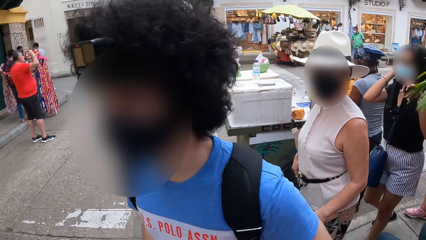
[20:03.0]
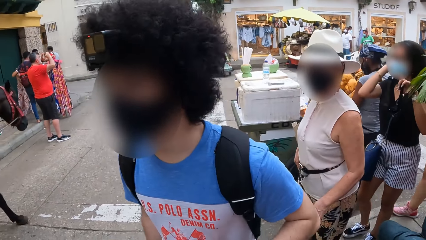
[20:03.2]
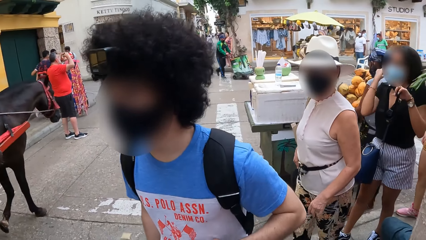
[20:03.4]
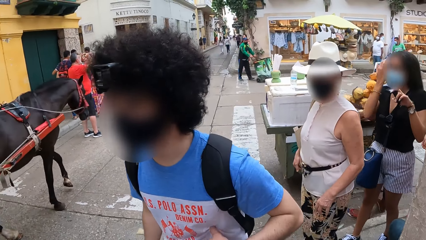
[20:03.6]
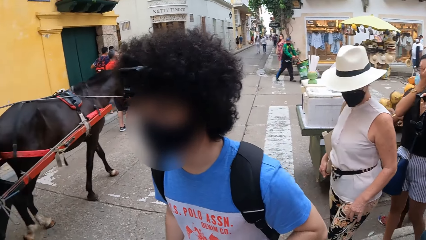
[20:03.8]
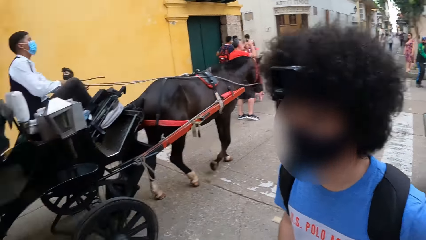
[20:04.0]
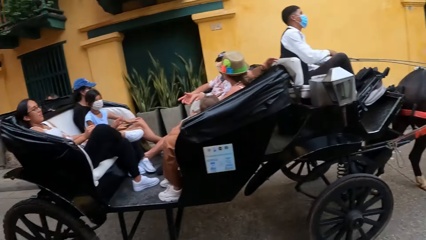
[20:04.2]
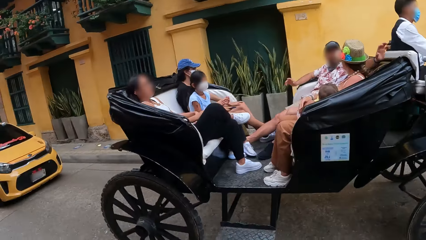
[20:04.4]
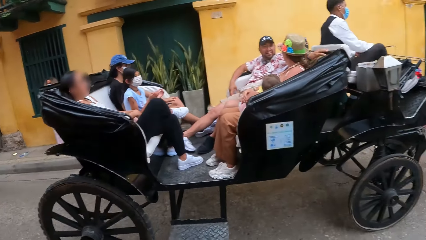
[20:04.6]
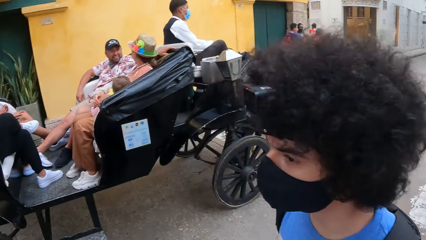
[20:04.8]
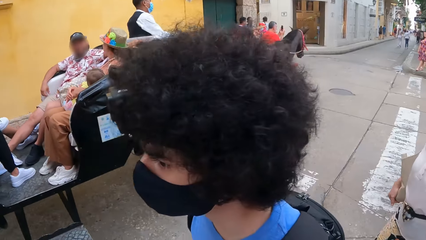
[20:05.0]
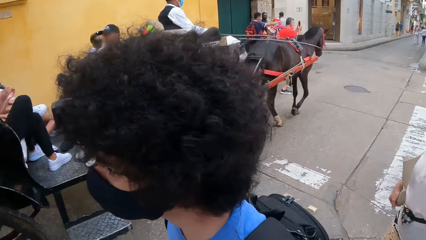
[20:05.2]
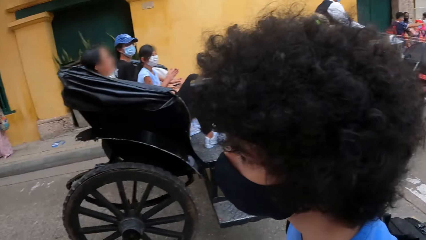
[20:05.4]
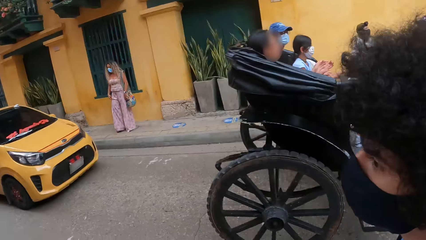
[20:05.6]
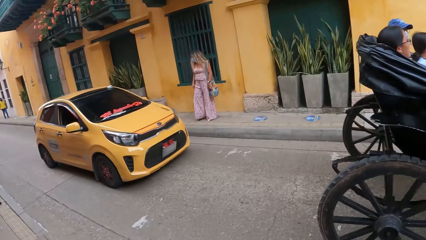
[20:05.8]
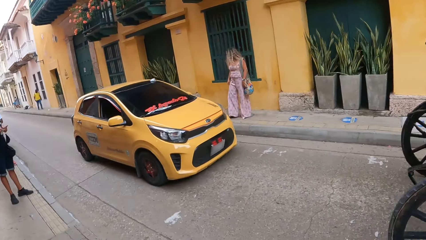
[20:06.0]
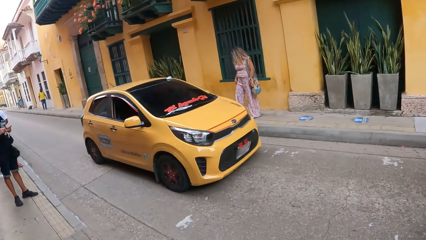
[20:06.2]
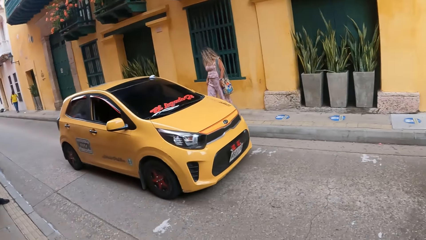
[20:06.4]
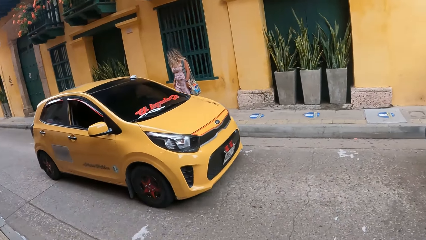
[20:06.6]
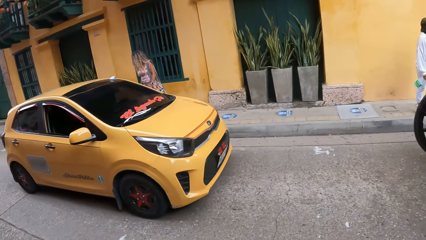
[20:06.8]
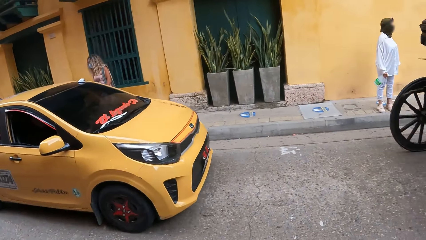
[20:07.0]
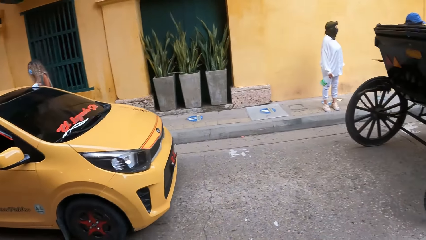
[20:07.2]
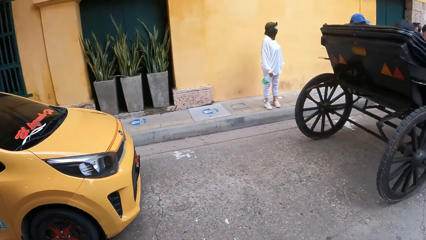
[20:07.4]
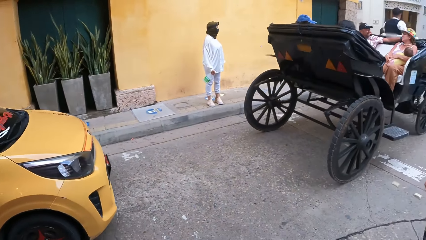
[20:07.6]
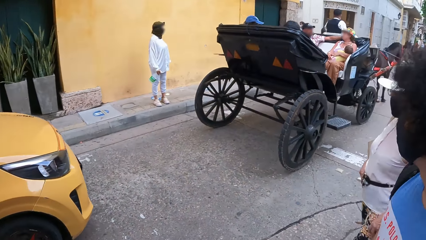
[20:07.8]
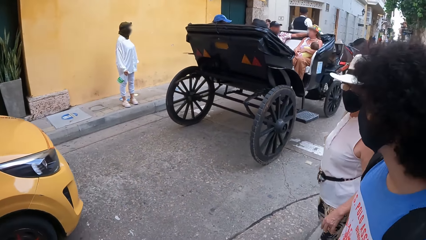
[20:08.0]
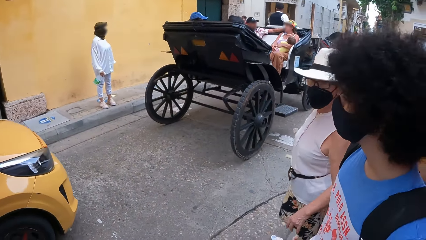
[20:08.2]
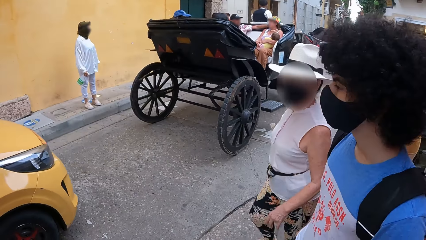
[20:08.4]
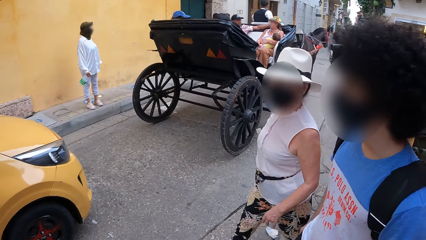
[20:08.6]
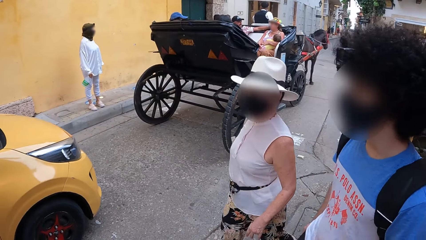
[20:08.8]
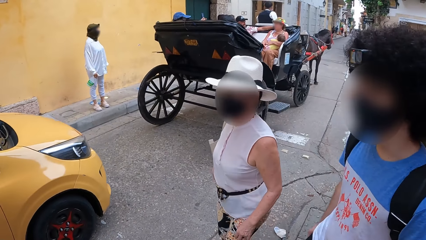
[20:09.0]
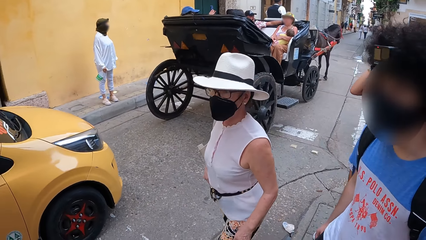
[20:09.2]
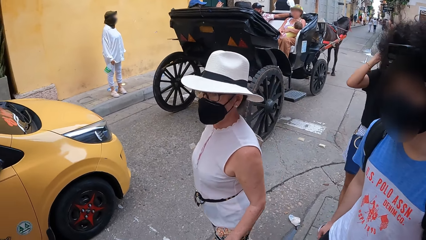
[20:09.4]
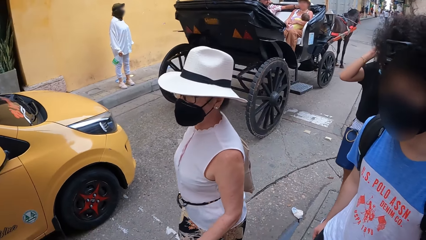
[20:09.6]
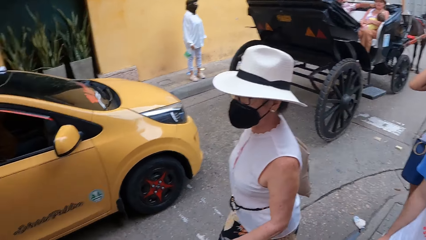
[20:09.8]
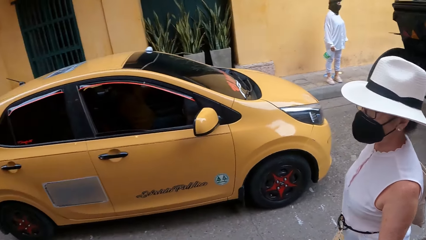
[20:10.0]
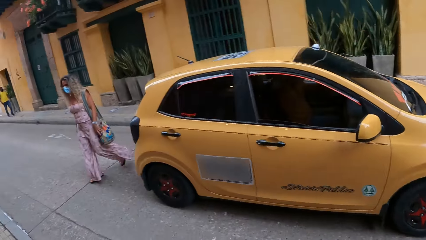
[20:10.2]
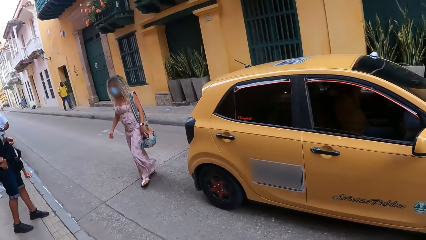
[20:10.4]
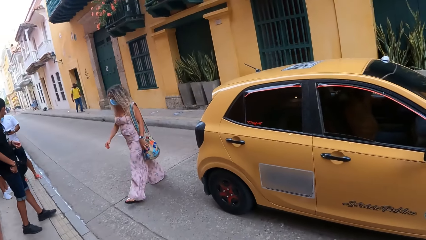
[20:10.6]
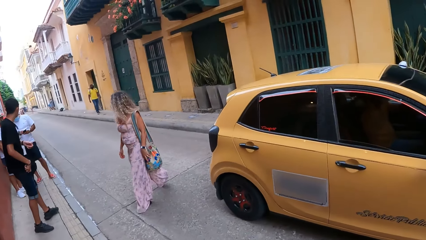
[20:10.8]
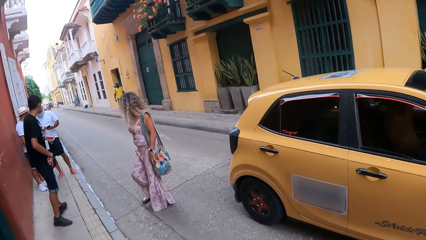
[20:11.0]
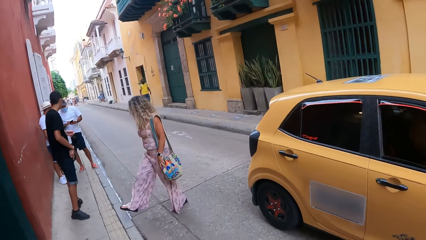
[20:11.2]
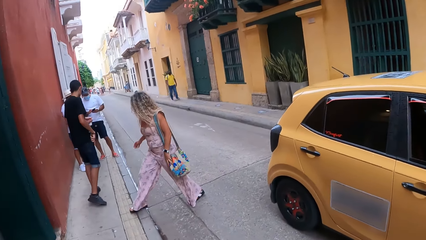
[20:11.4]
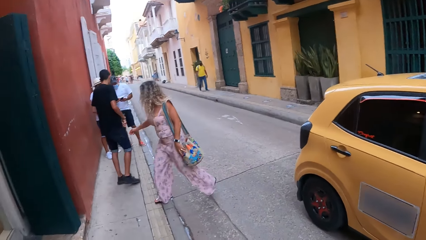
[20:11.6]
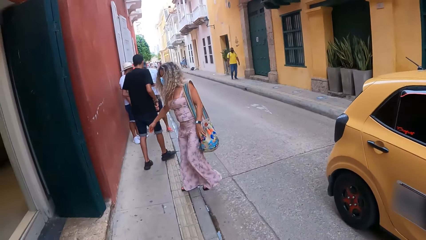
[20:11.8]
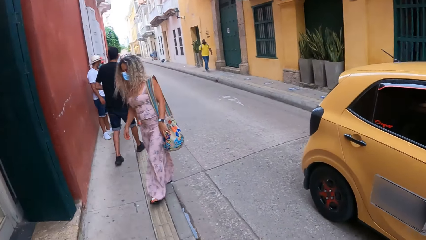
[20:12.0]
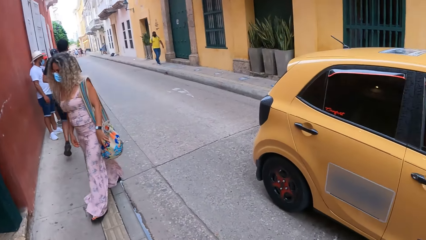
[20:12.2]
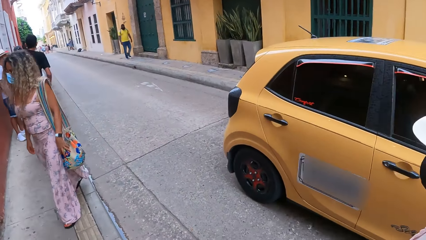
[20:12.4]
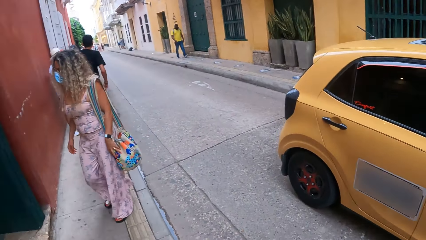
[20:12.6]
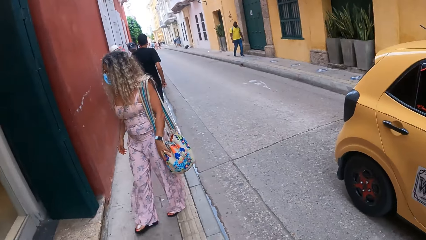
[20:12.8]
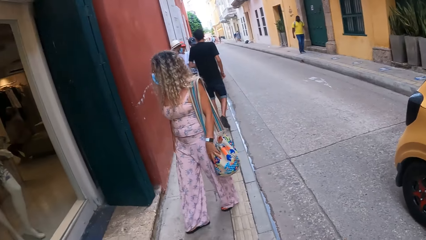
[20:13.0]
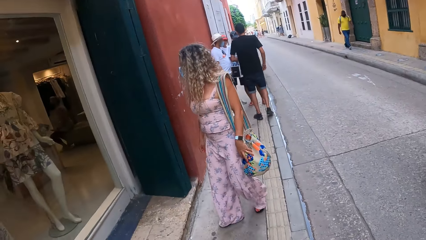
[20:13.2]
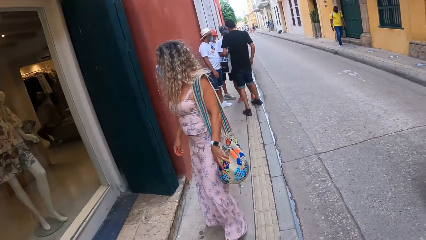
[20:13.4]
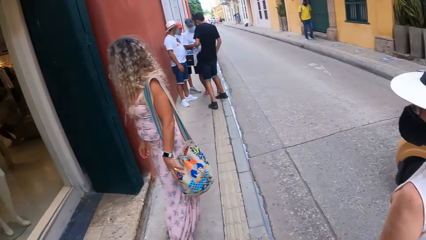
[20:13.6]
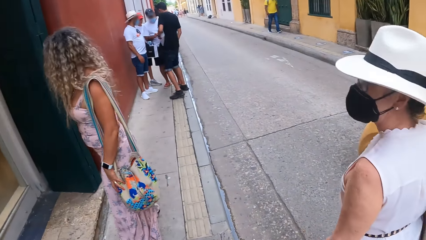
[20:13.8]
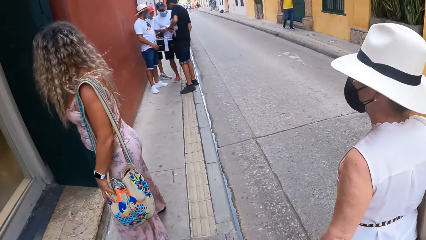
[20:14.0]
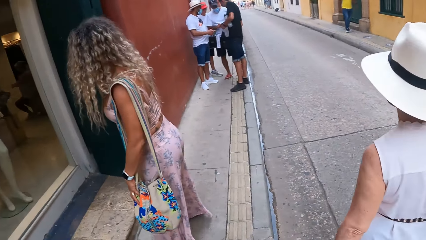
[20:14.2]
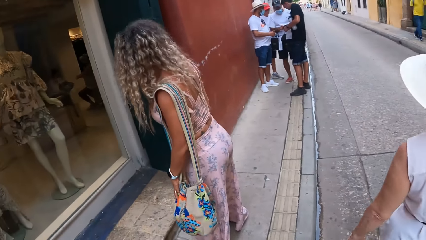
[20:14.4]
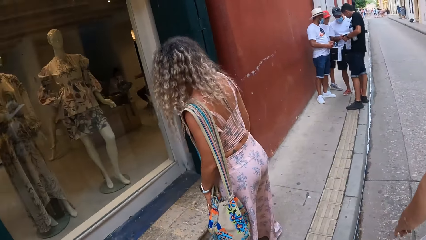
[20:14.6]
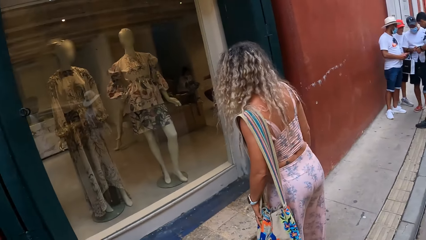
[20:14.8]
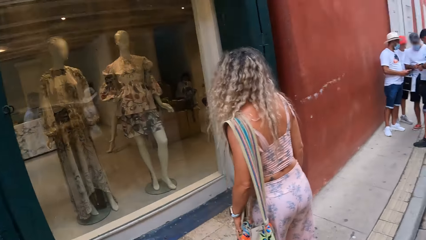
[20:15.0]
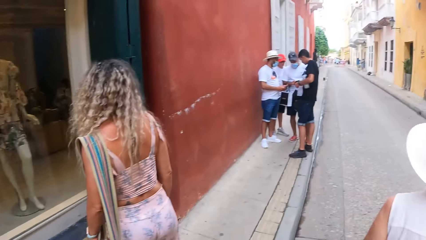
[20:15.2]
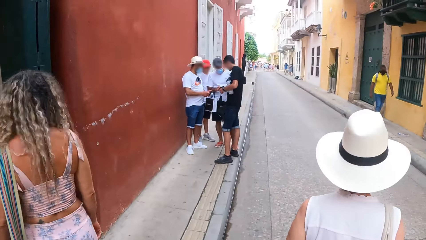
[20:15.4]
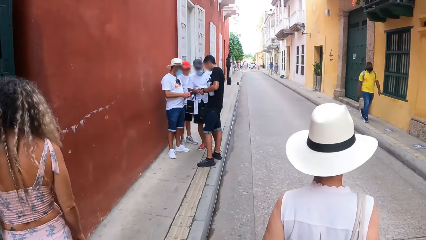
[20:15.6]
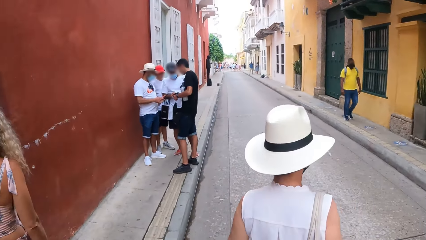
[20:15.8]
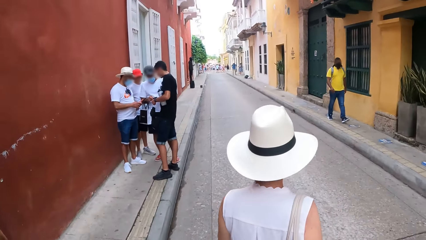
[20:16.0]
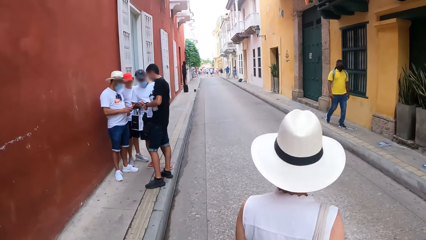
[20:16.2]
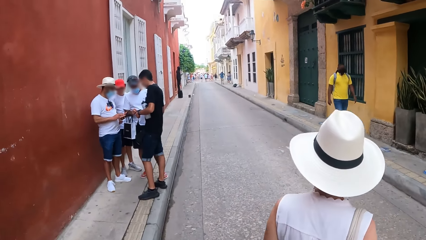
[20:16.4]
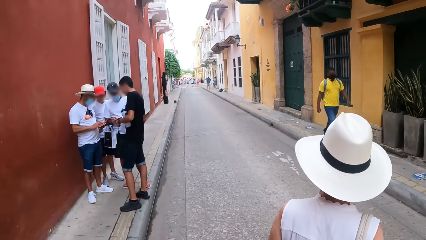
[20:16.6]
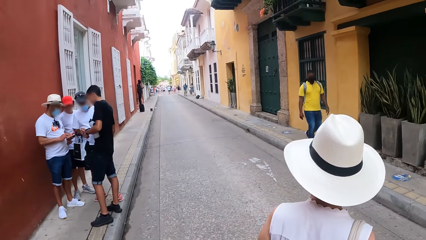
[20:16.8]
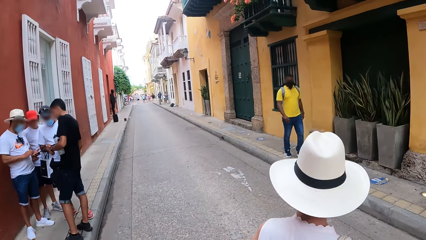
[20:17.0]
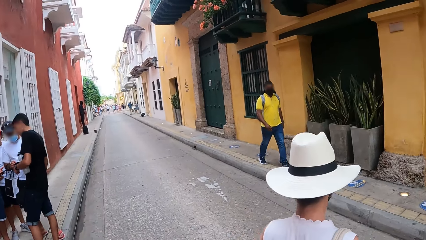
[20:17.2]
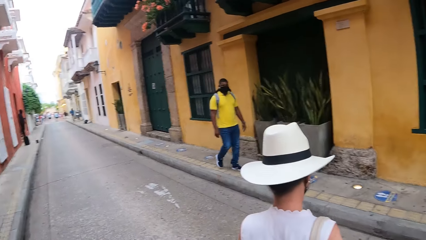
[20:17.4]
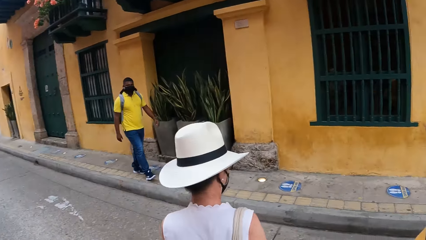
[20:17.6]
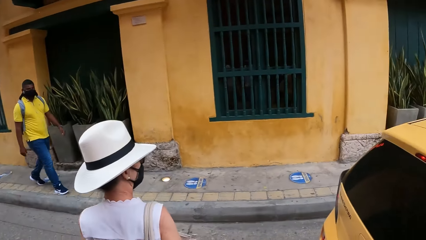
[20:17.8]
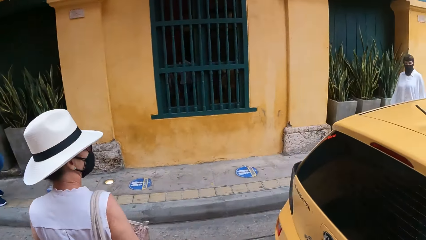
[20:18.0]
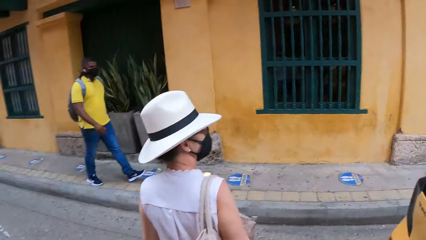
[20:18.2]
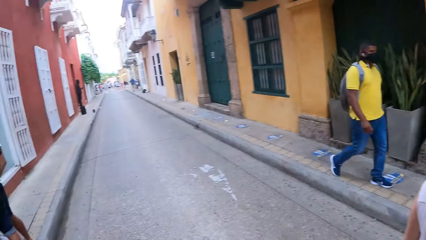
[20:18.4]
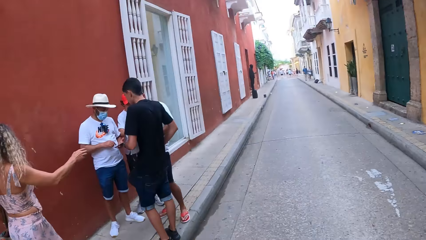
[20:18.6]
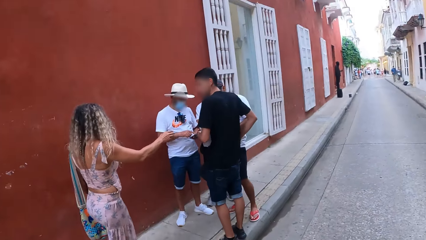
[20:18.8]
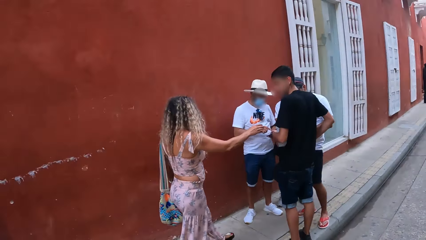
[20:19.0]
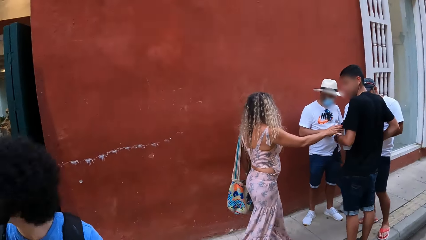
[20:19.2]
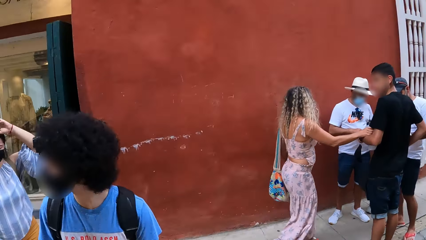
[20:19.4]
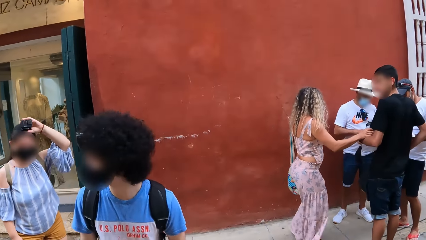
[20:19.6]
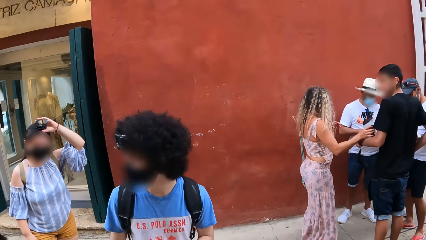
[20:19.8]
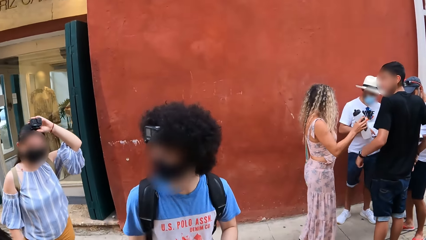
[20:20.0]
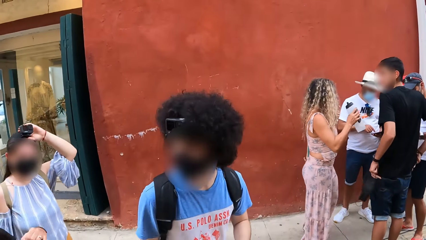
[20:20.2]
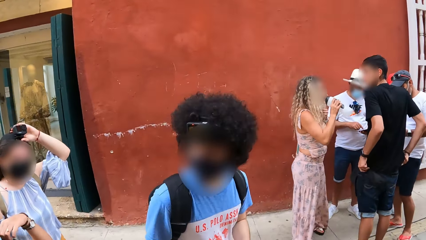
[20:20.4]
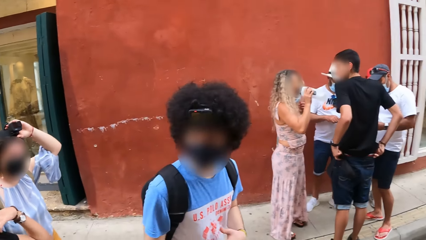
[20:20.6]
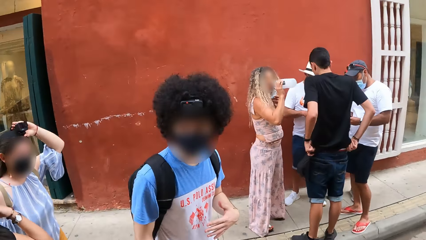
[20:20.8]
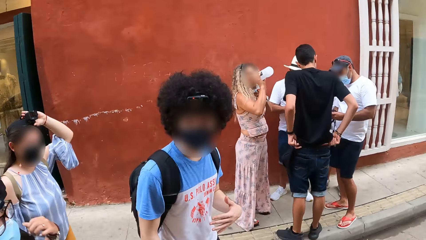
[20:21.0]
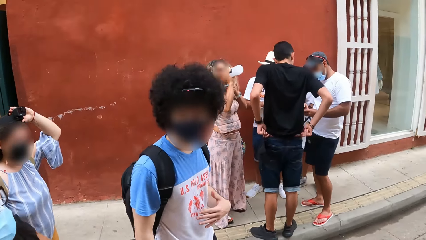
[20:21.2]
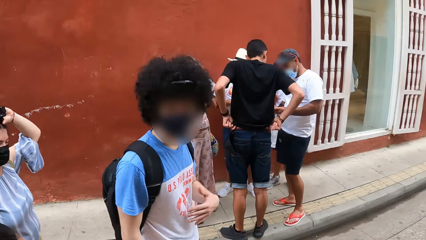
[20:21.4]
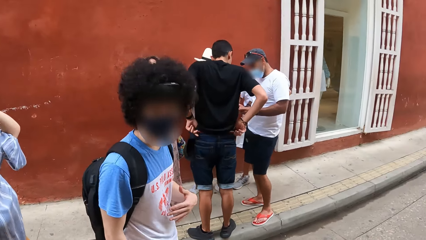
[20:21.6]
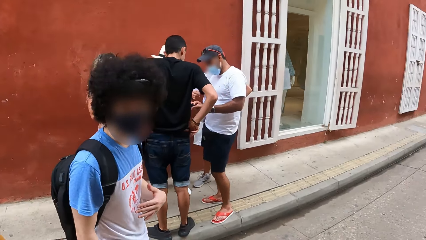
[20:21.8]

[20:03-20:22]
The camera wearer walks on the road. They cross the road. They turn around on the street.
